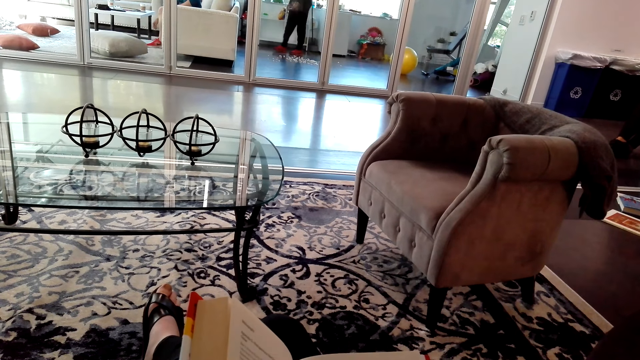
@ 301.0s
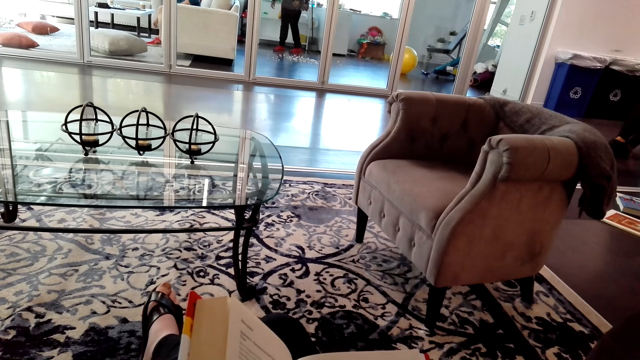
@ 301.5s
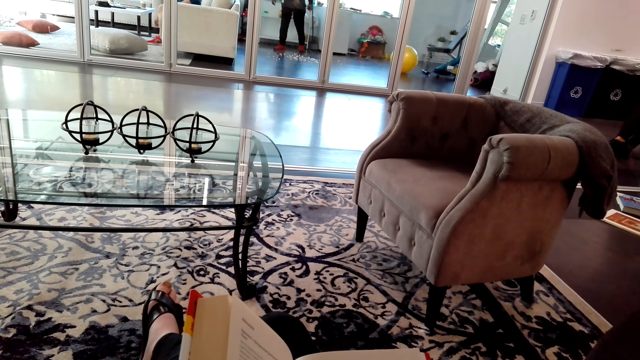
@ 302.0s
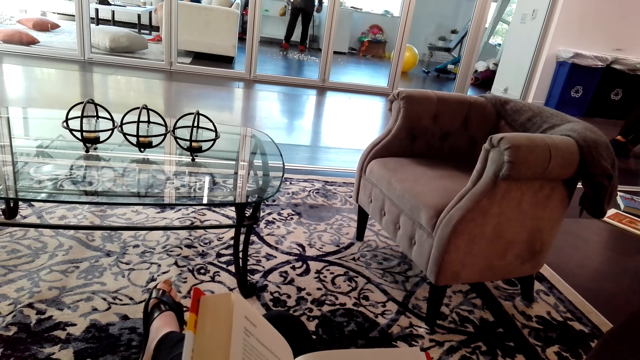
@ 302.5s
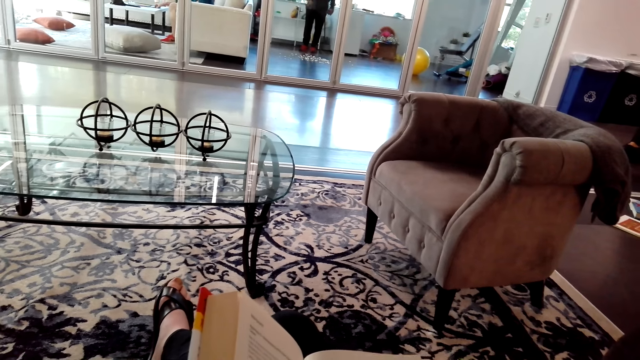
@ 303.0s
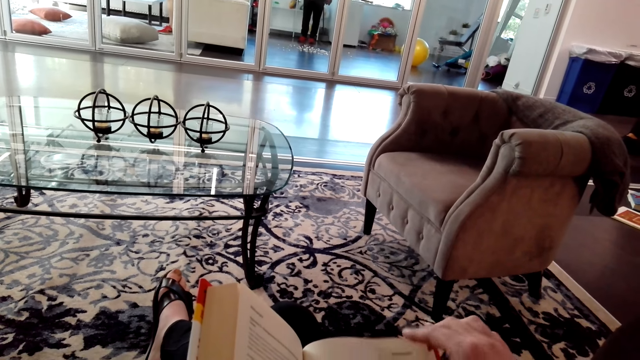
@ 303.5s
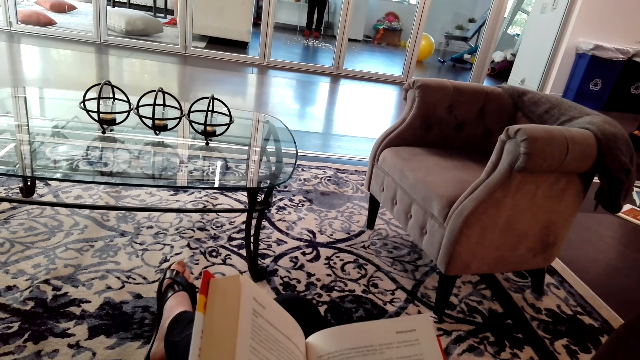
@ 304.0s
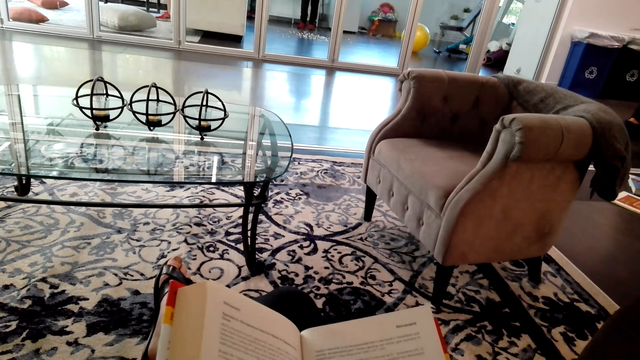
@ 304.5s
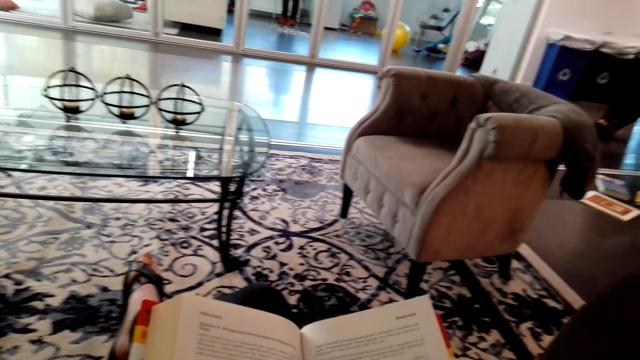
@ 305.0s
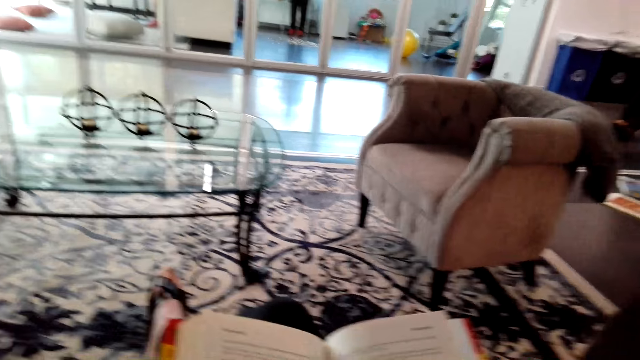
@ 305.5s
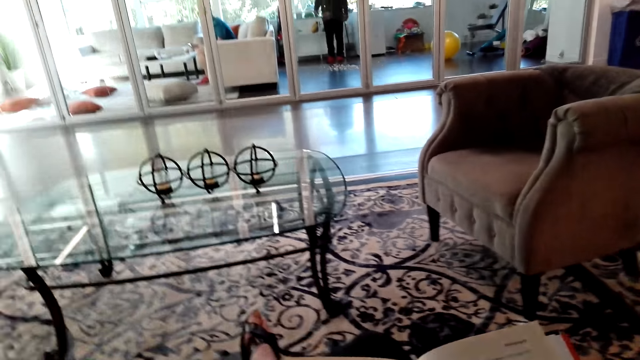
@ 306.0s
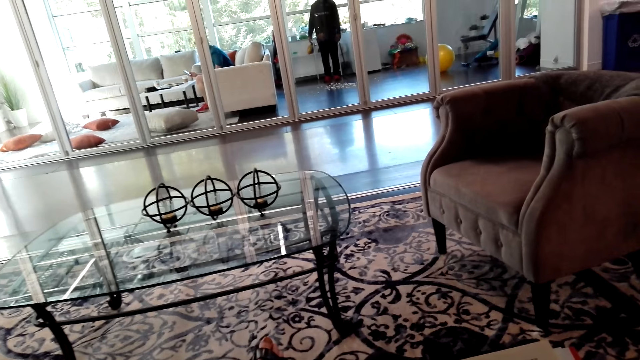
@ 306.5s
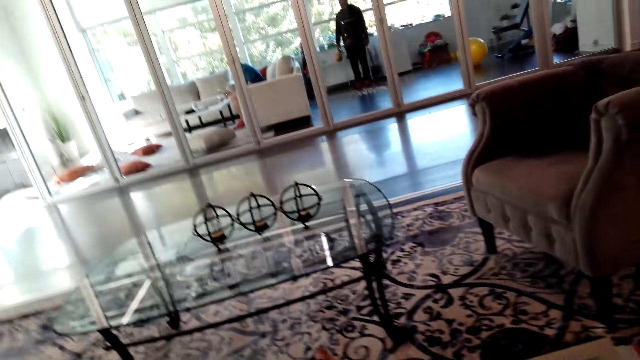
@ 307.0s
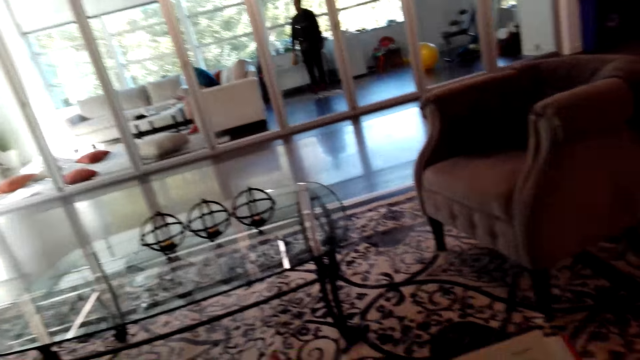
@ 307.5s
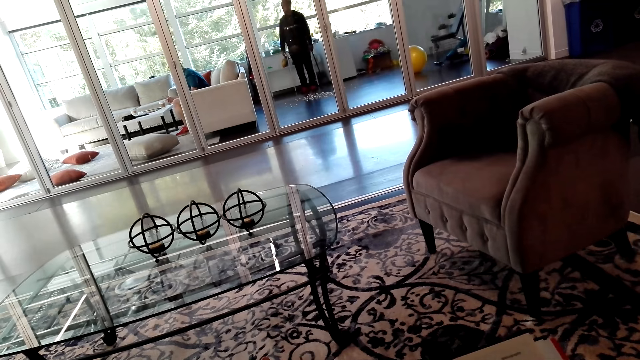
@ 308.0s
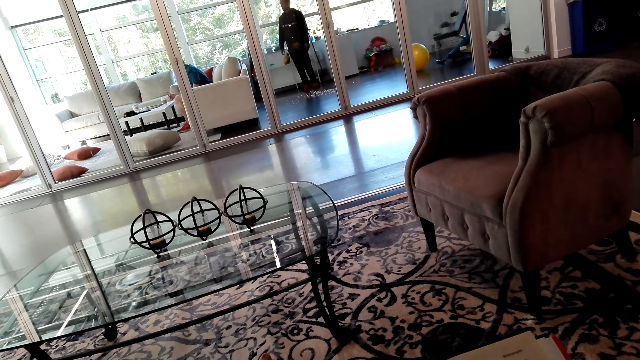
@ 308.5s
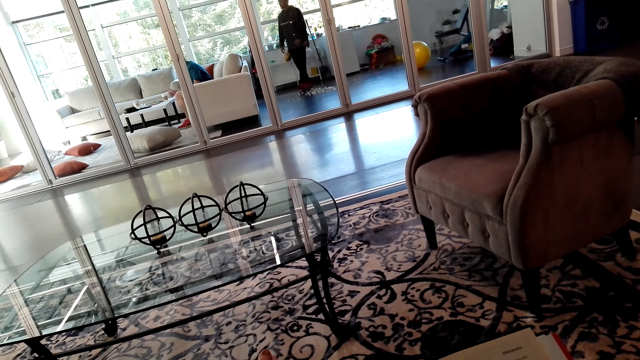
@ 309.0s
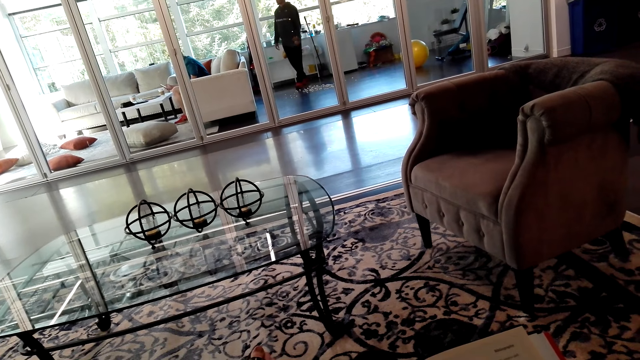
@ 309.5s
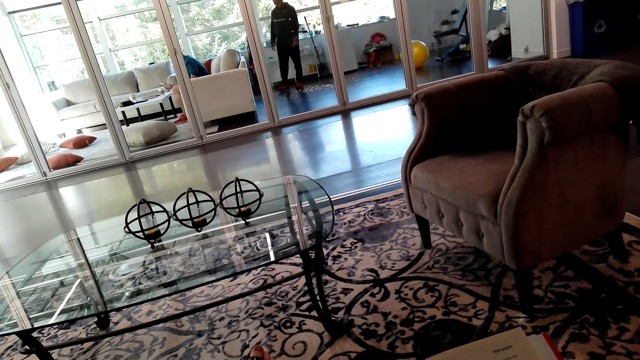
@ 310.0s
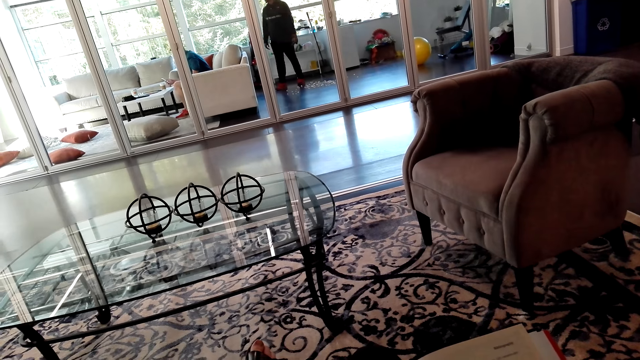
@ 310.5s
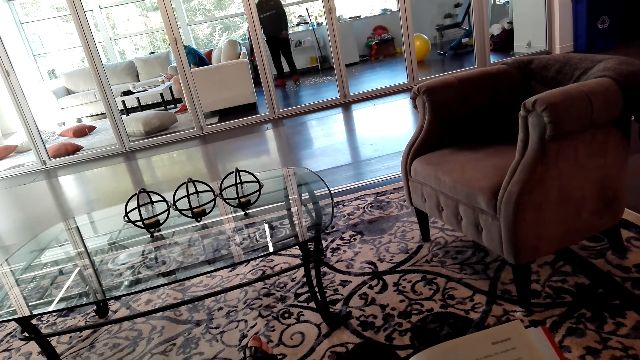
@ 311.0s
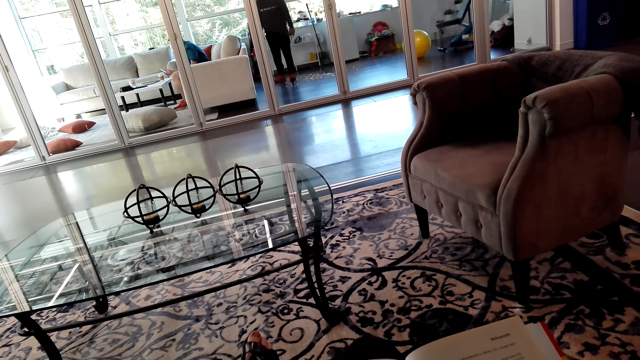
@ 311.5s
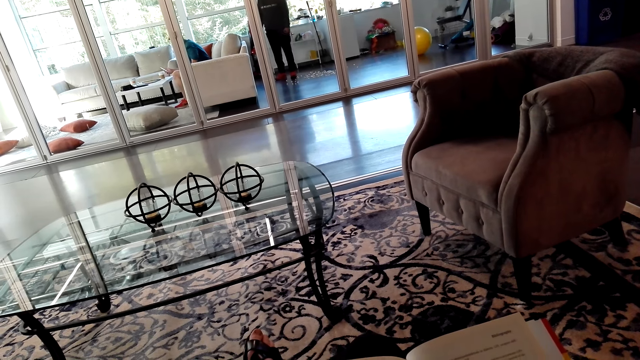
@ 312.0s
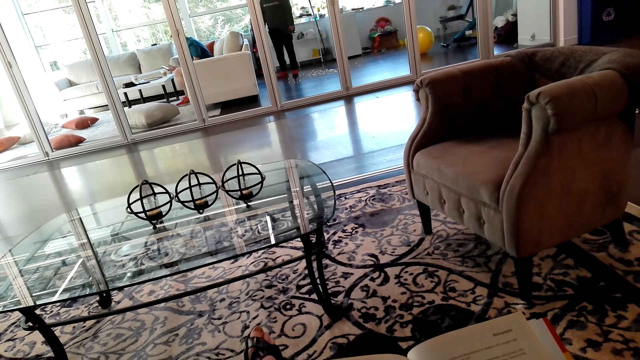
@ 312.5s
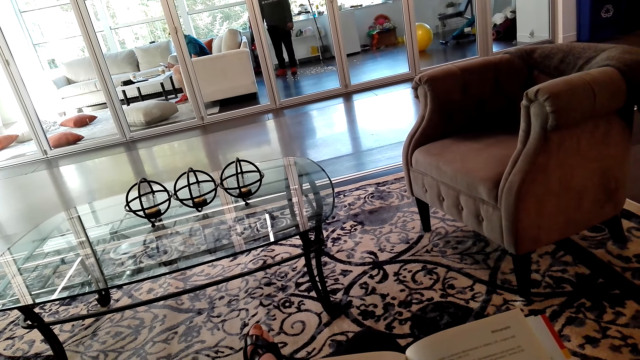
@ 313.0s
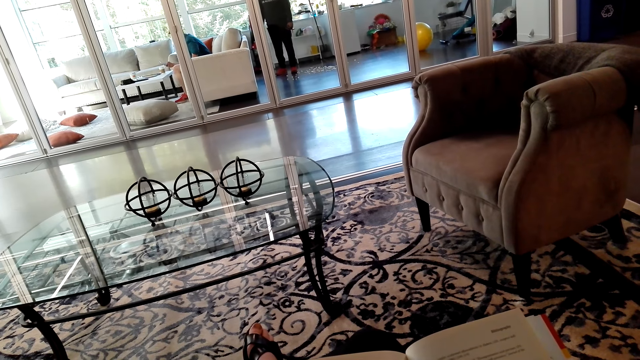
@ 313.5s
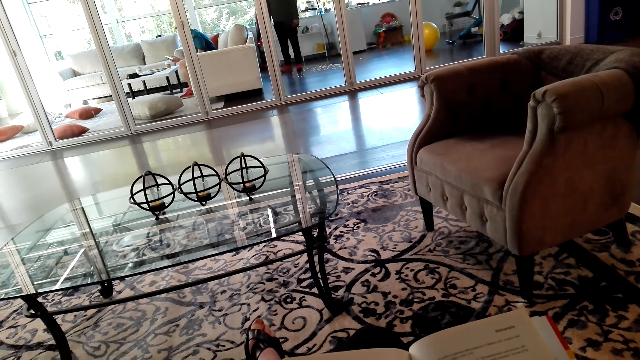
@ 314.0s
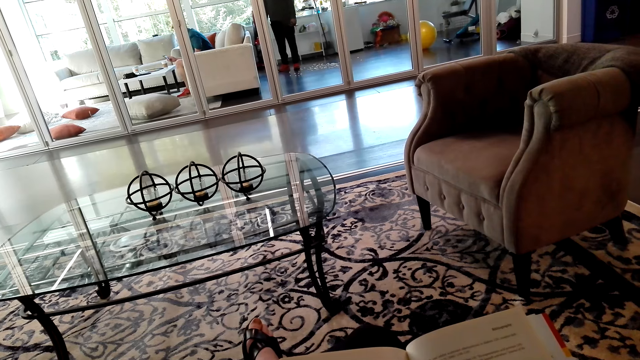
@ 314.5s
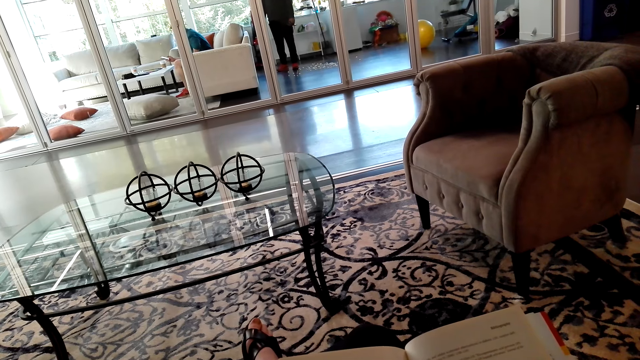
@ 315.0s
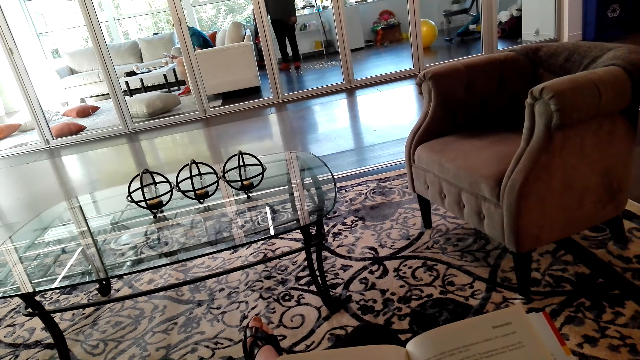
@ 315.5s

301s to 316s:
The camera wearer flips the page. They read the book. They read the book.

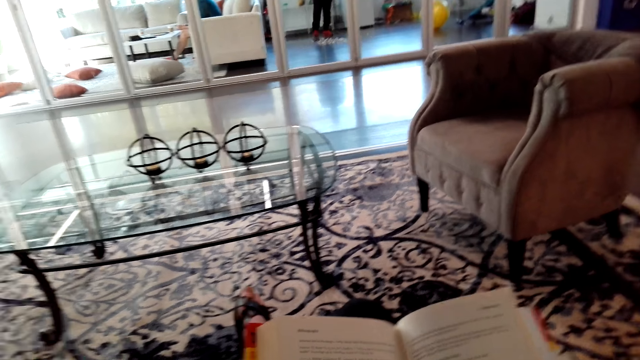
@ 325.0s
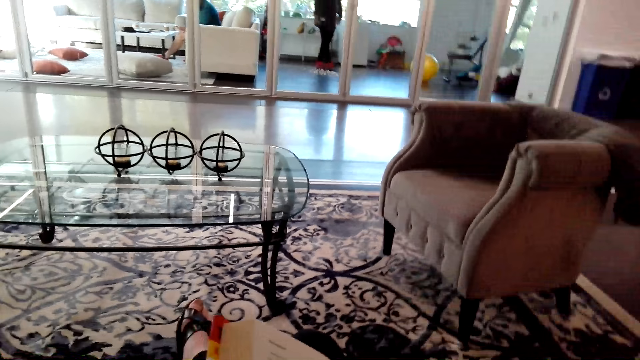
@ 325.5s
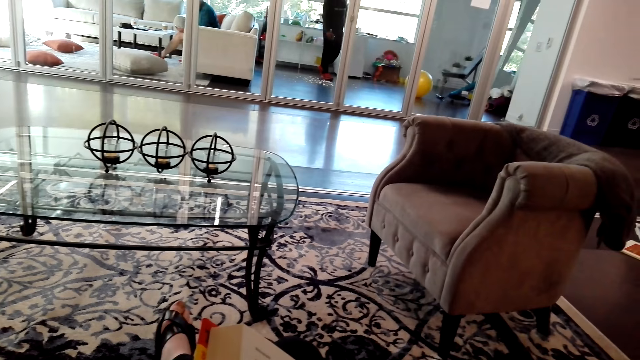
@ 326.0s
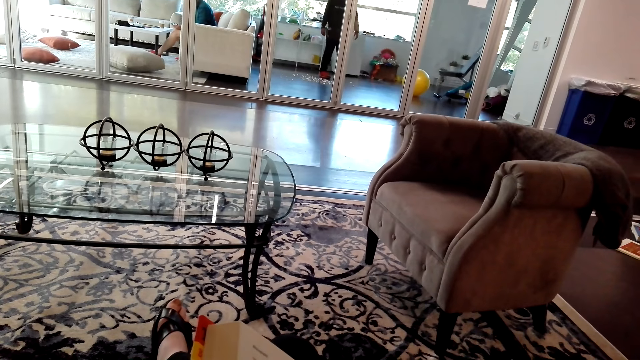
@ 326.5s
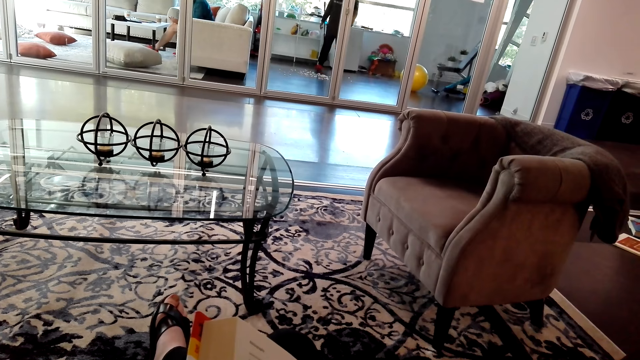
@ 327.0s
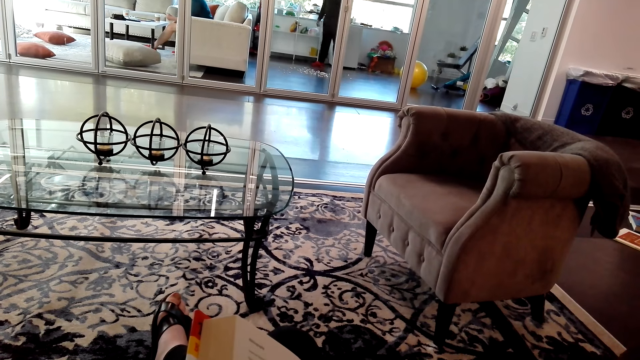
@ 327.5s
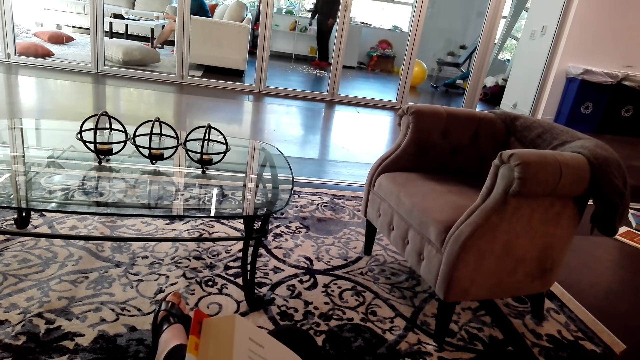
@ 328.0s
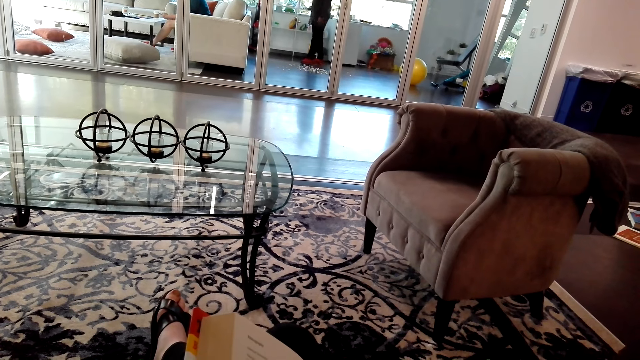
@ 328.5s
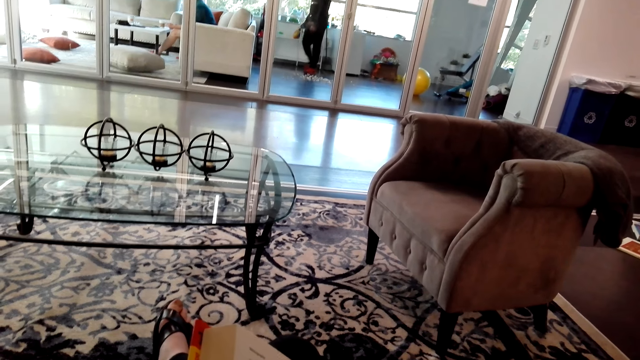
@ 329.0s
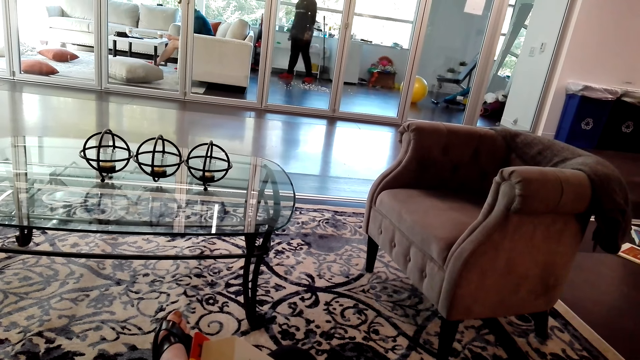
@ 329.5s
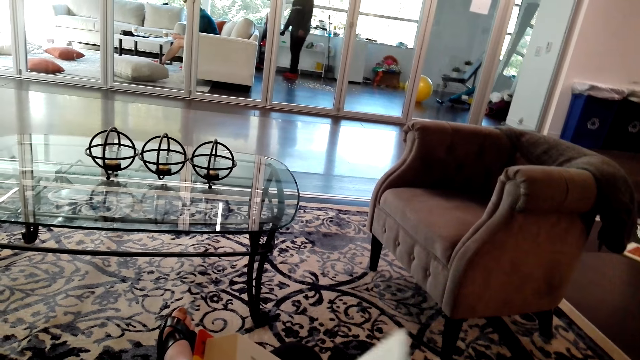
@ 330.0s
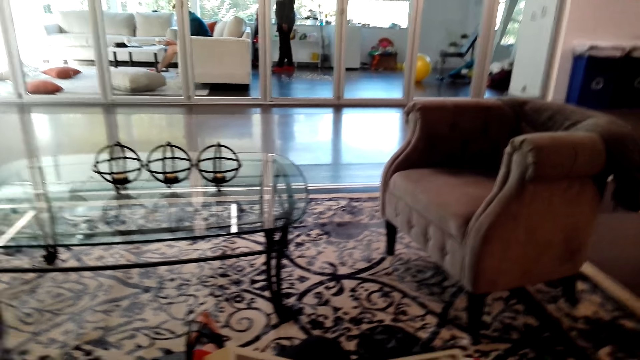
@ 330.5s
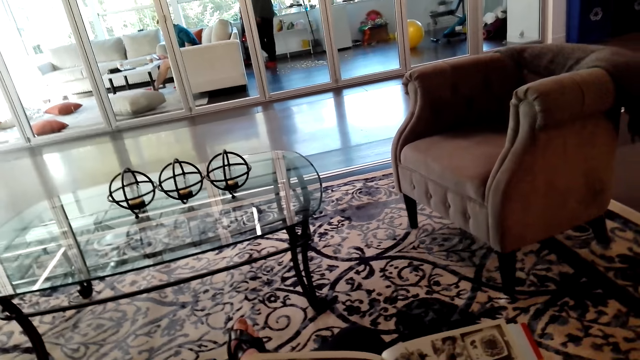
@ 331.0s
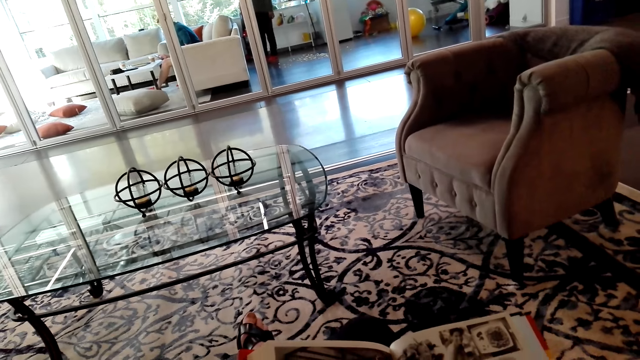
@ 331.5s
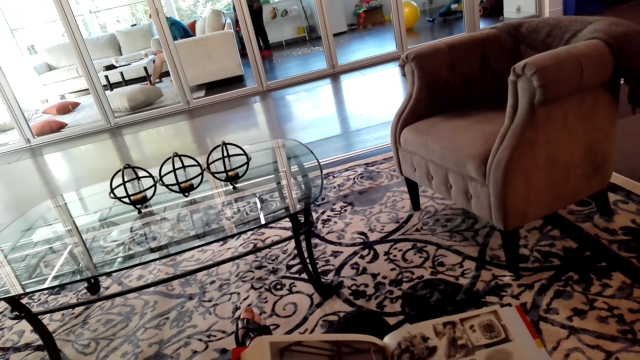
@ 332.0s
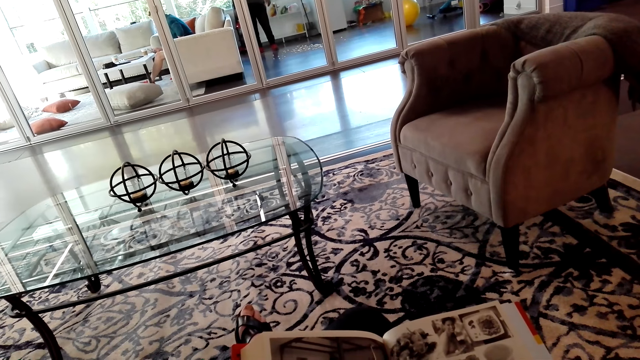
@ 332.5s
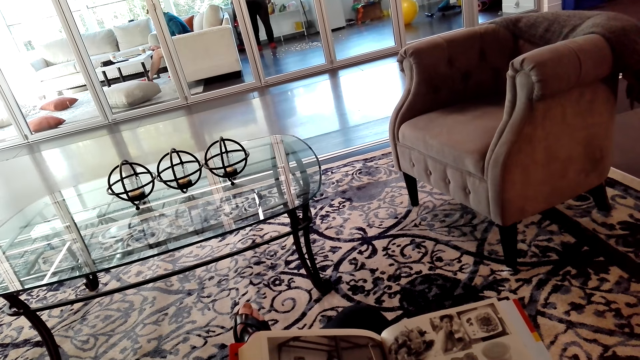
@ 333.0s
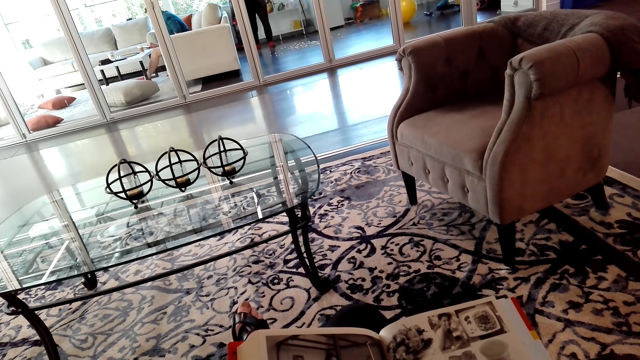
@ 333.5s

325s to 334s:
The camera wearer flips the page. They look at pictures in the book.
